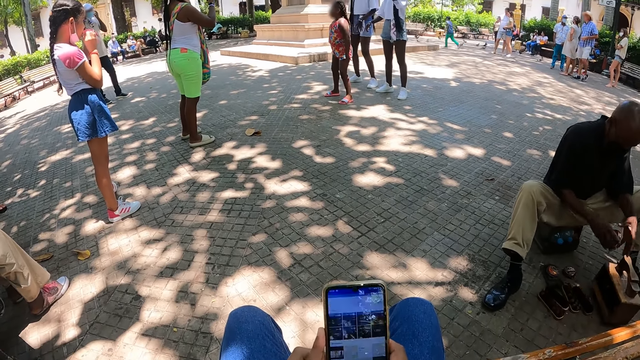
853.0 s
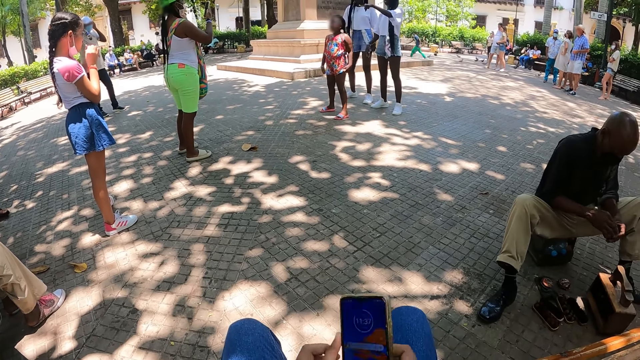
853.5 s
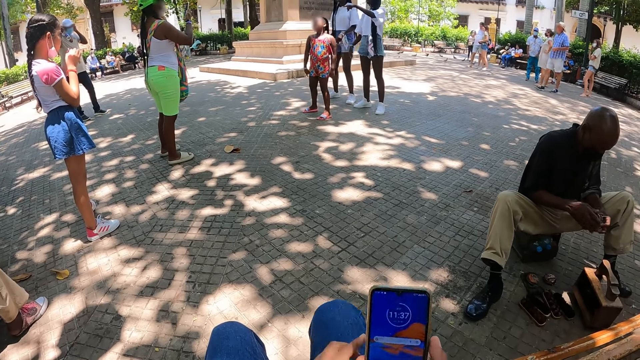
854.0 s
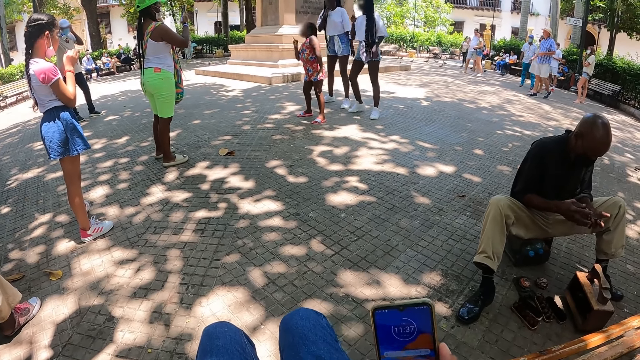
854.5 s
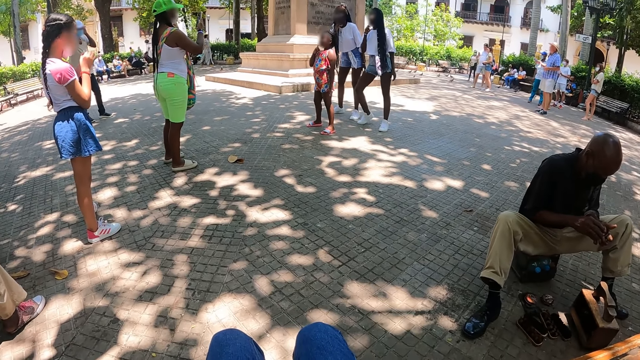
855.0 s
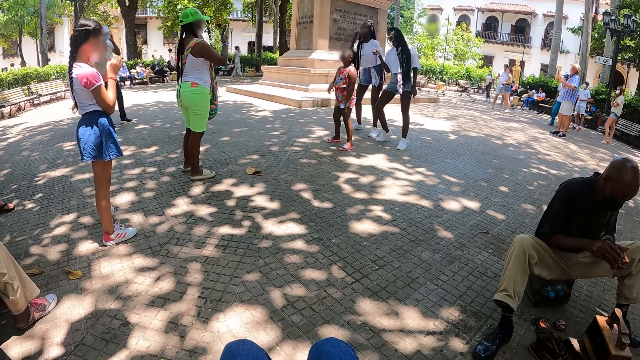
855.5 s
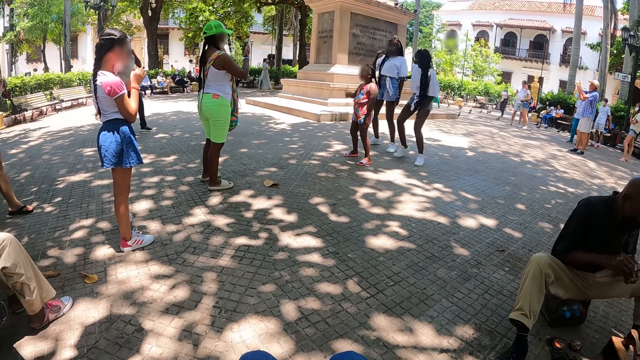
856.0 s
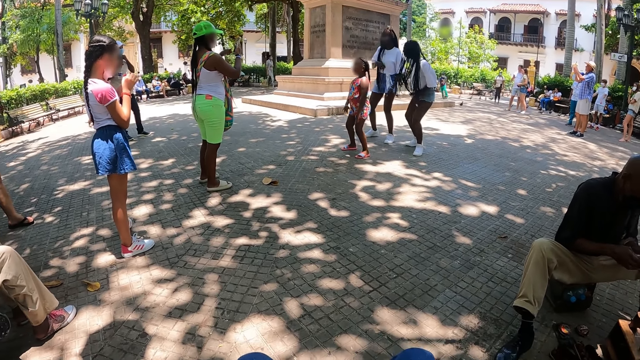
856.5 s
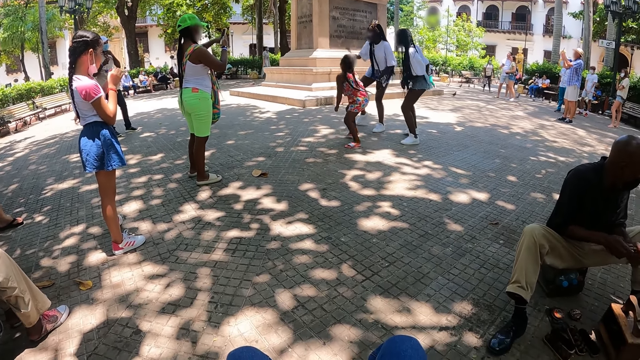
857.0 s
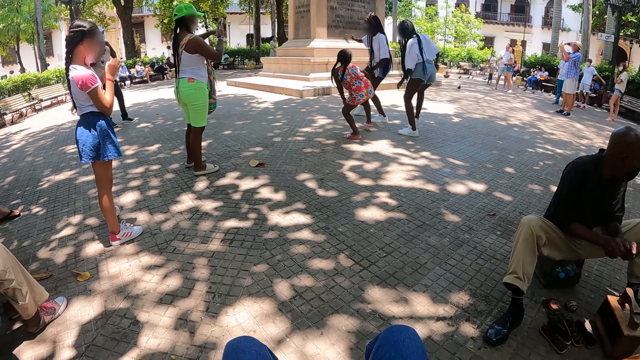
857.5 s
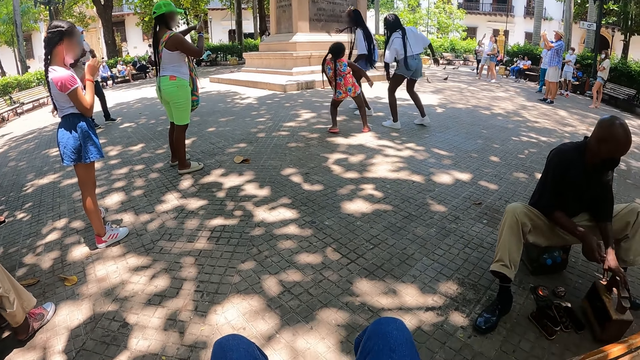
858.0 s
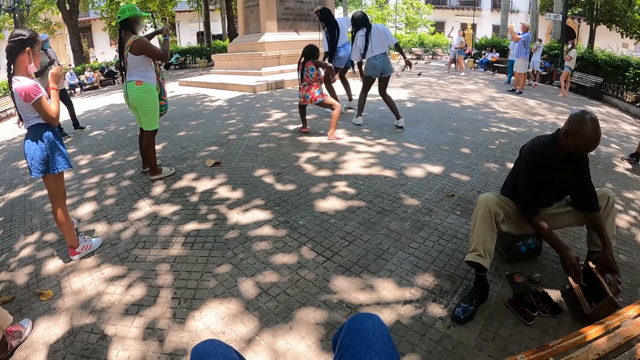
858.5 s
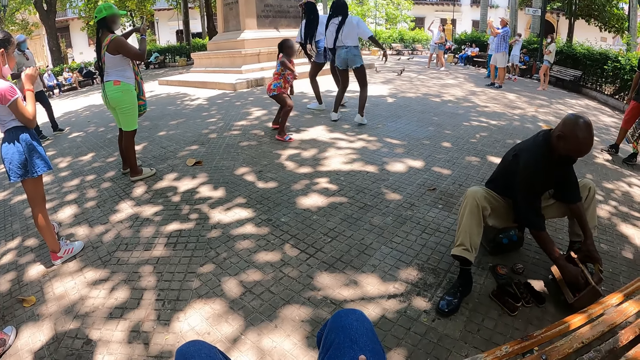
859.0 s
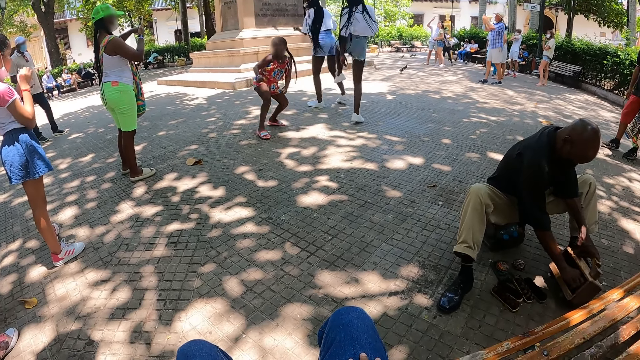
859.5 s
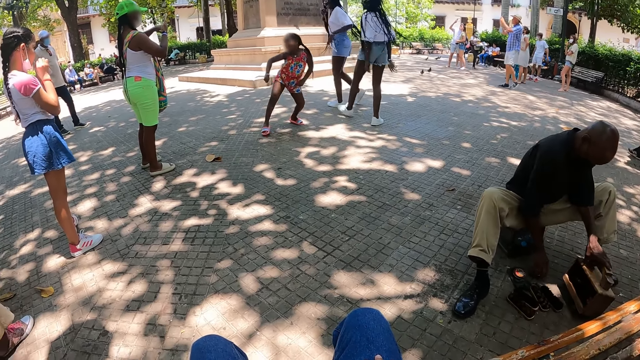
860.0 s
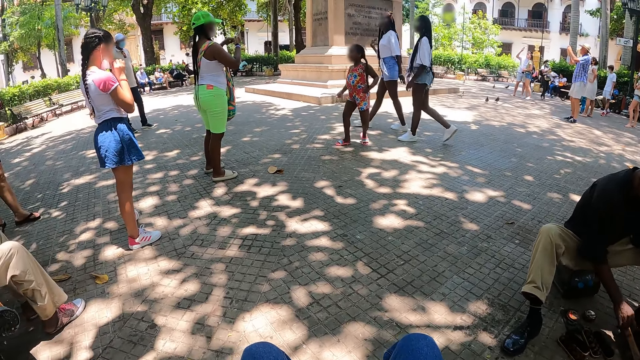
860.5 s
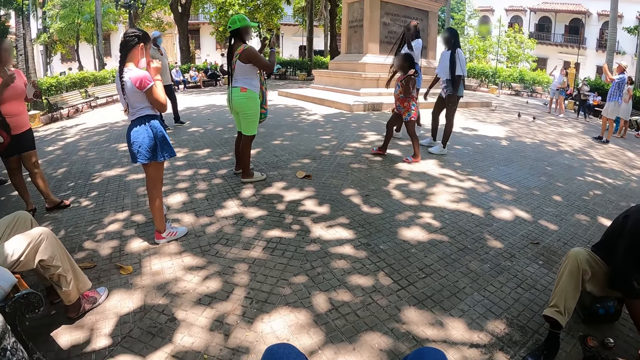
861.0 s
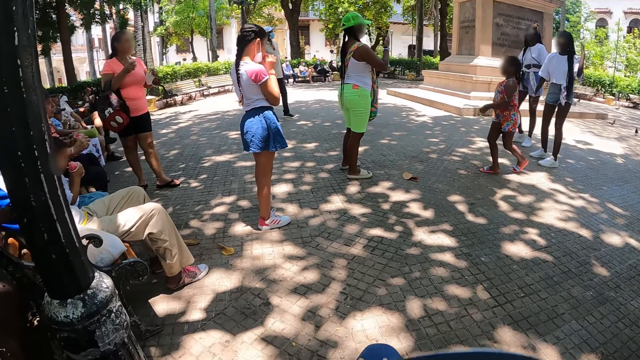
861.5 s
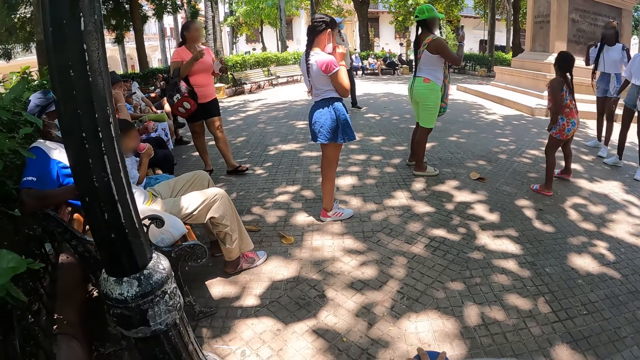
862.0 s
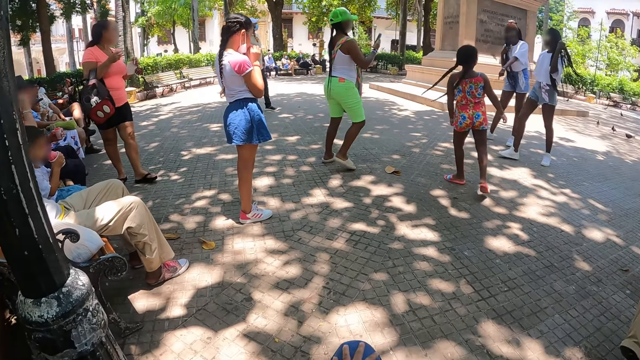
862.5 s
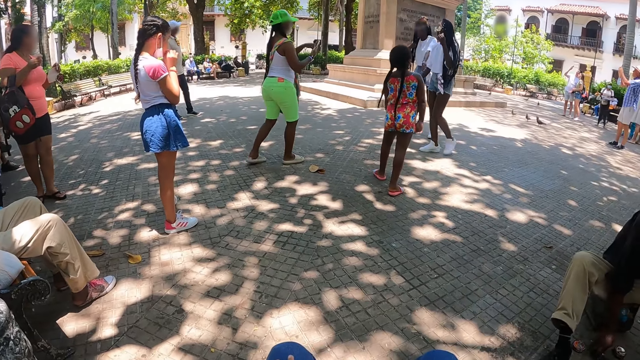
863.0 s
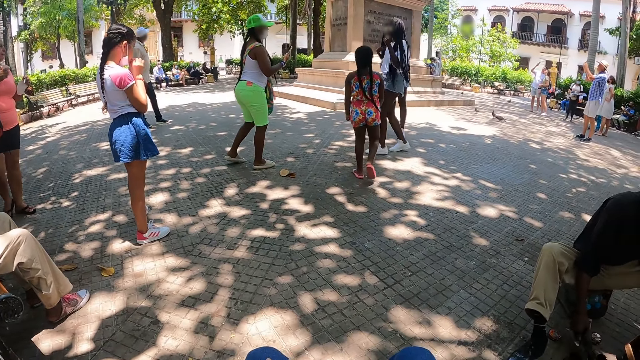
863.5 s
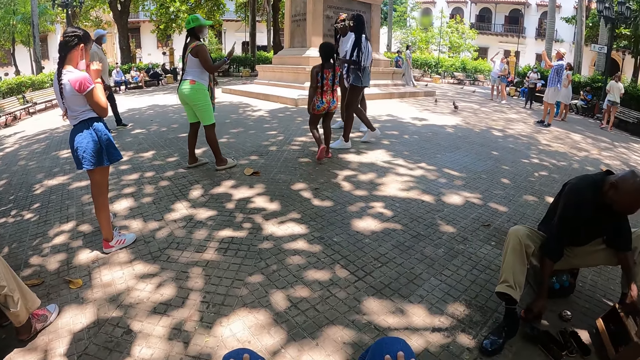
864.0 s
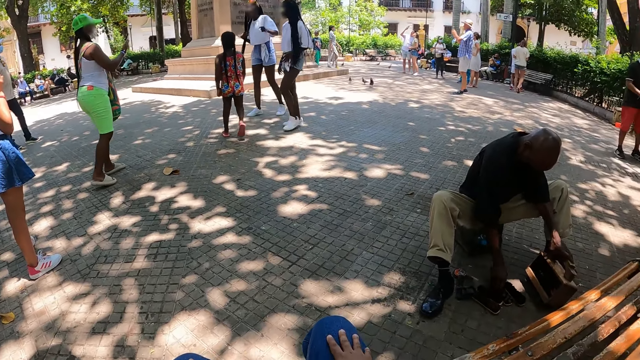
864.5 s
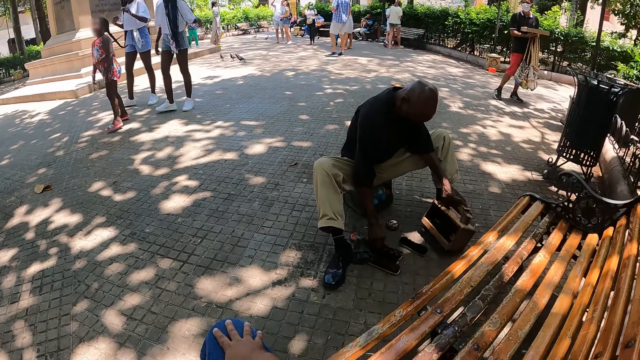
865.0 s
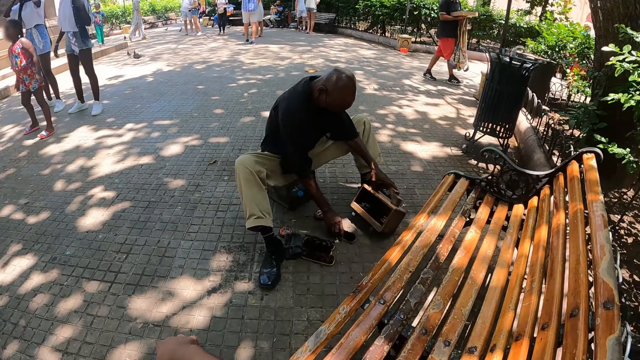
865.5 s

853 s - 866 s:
The camera wearer places his phone in his right pocket. He looks around.

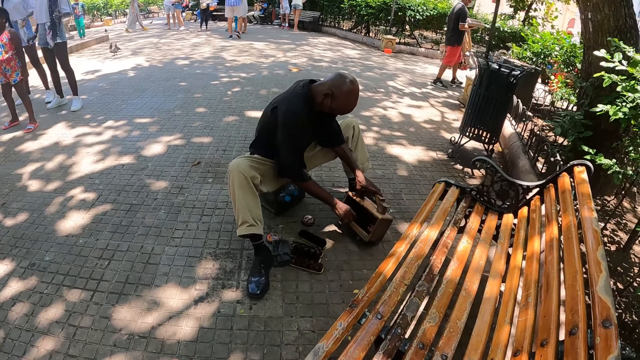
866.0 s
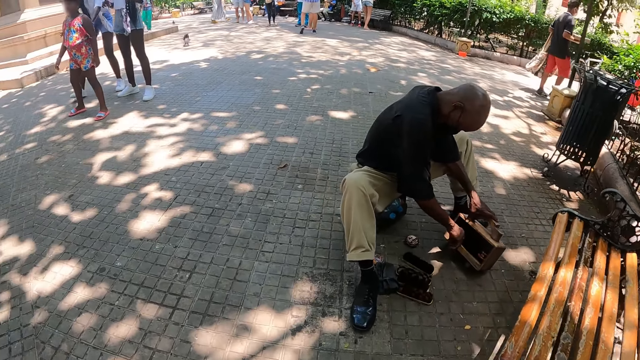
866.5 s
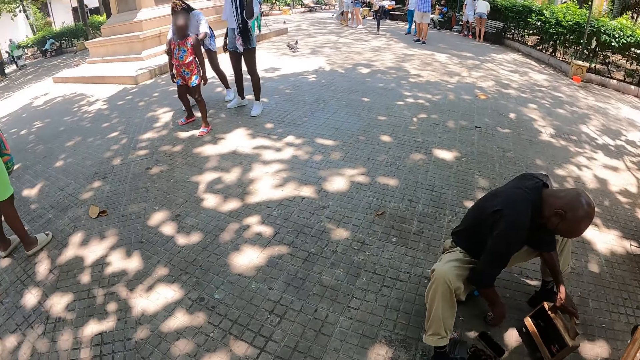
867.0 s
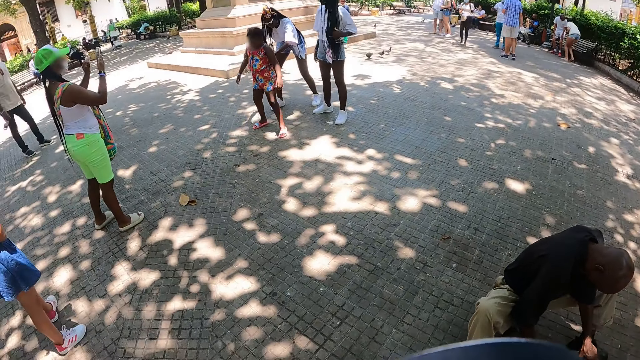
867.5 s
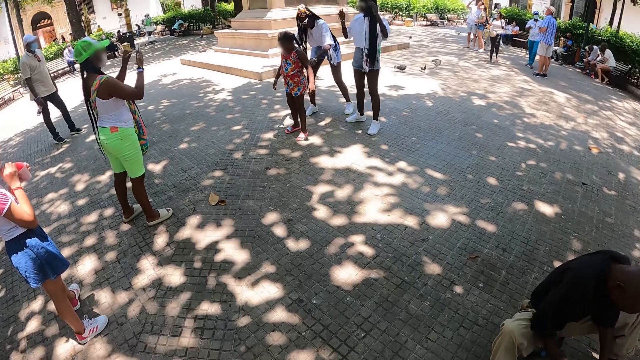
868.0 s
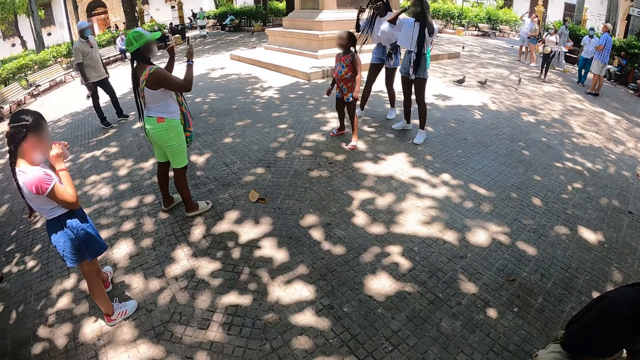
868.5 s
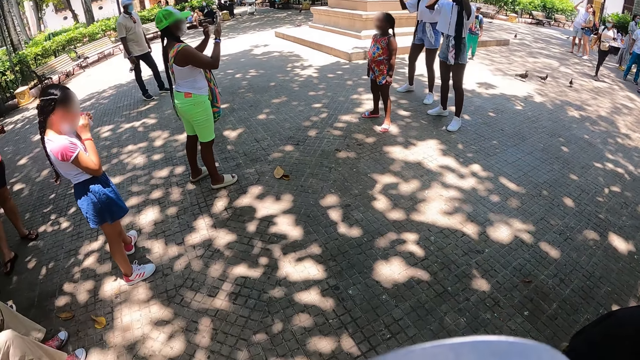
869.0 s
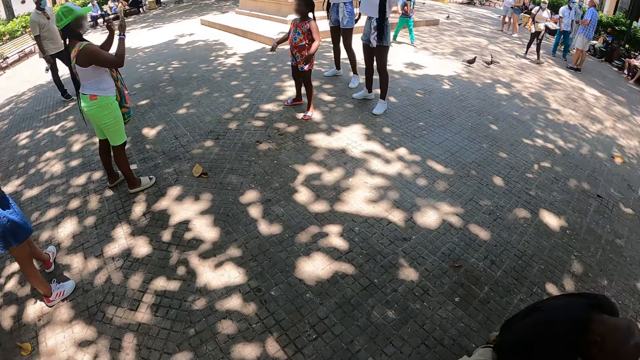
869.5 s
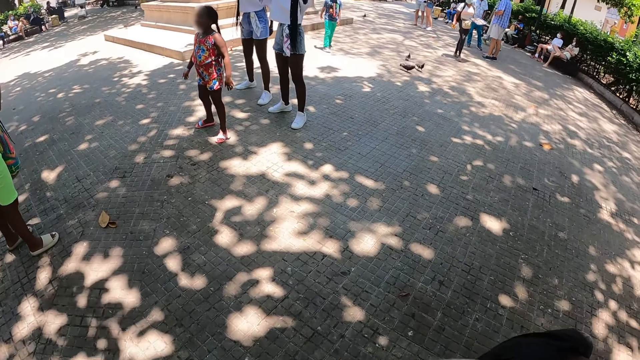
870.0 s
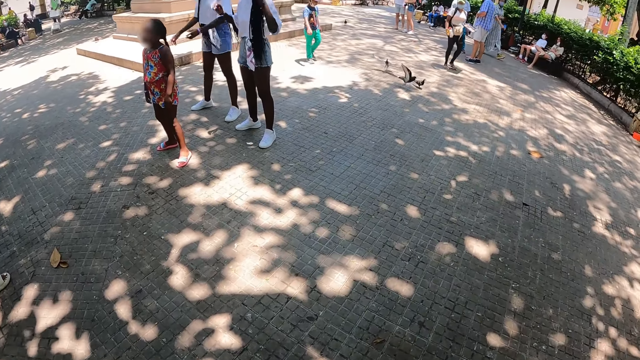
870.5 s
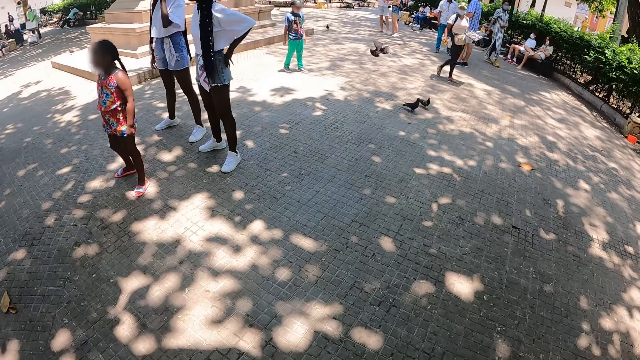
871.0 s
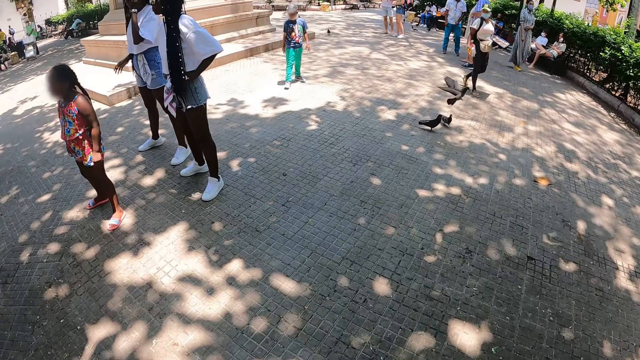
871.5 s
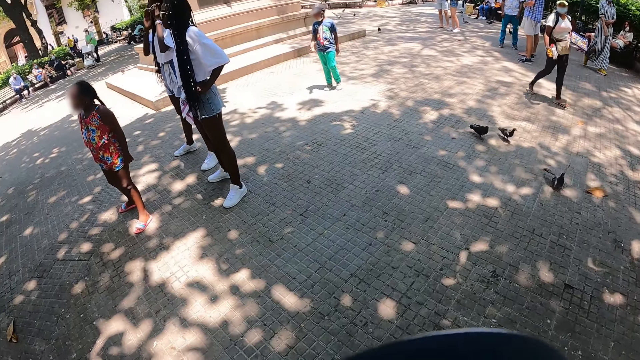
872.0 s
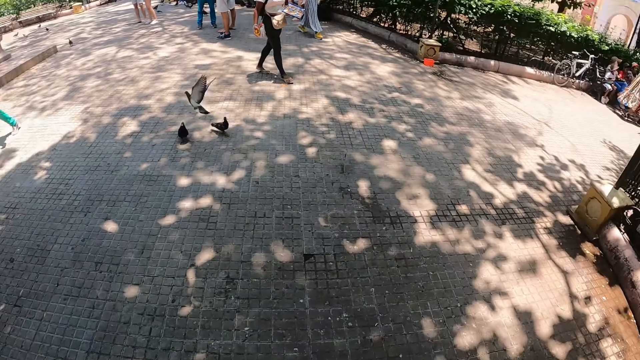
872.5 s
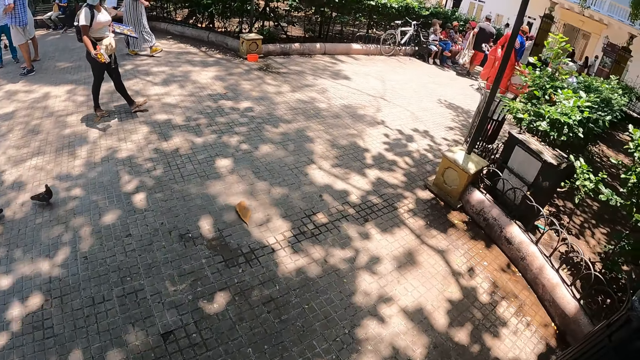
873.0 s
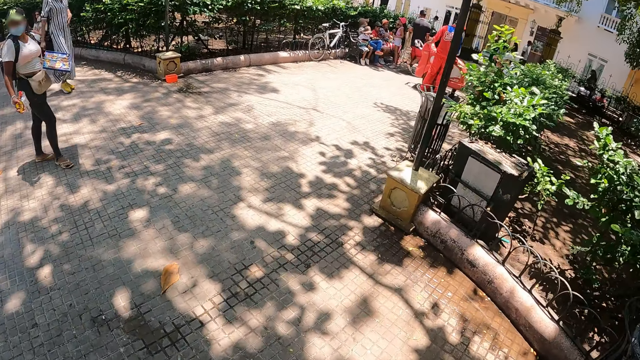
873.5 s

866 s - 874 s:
The camera wearer walks around a park.
